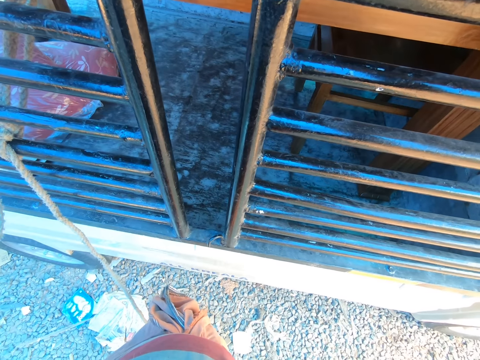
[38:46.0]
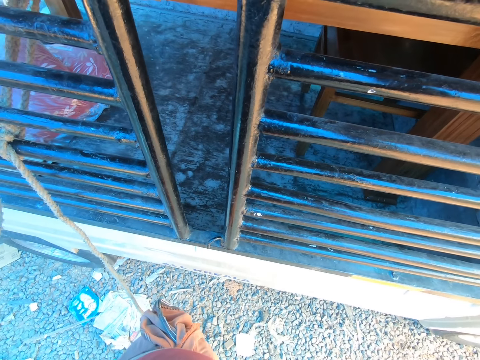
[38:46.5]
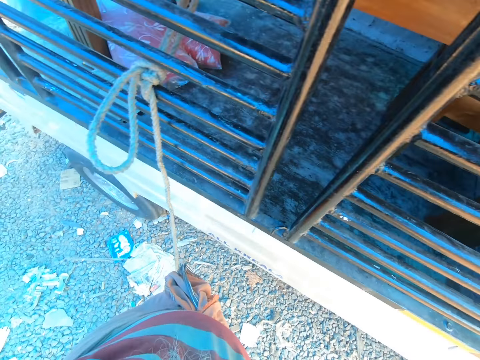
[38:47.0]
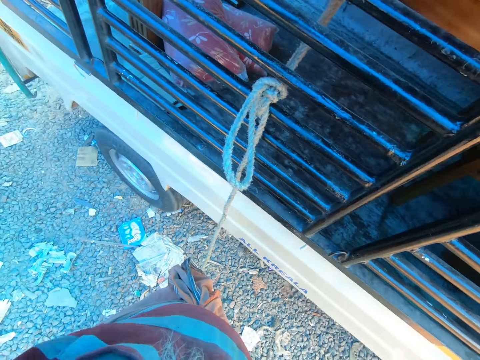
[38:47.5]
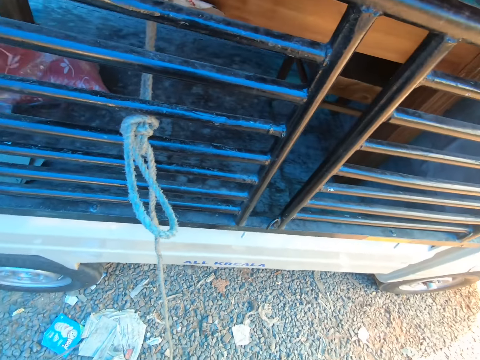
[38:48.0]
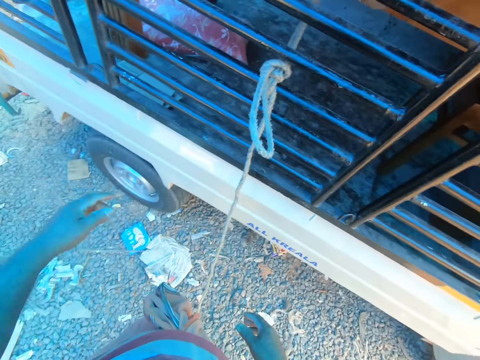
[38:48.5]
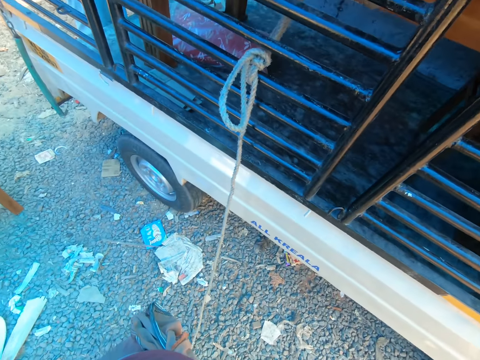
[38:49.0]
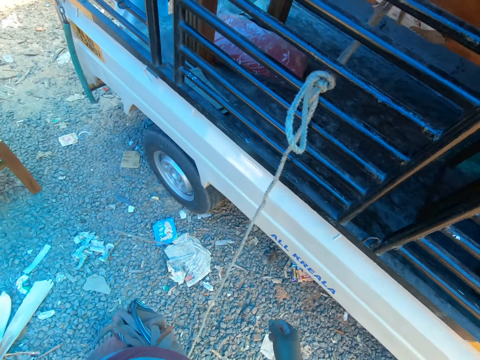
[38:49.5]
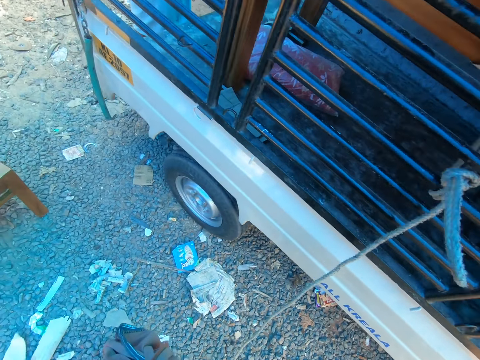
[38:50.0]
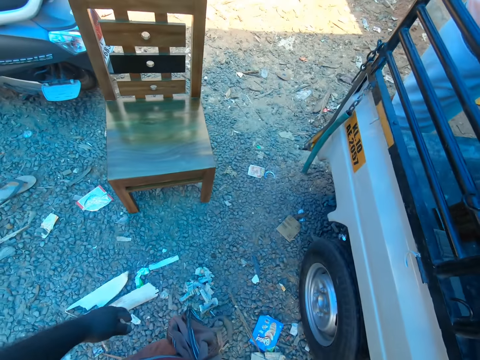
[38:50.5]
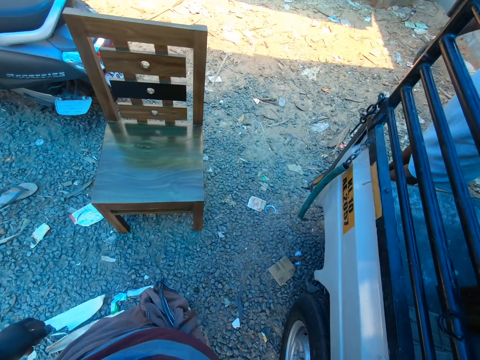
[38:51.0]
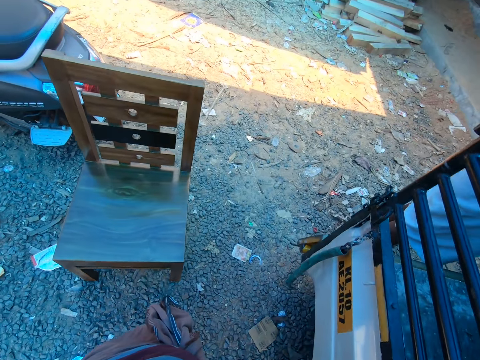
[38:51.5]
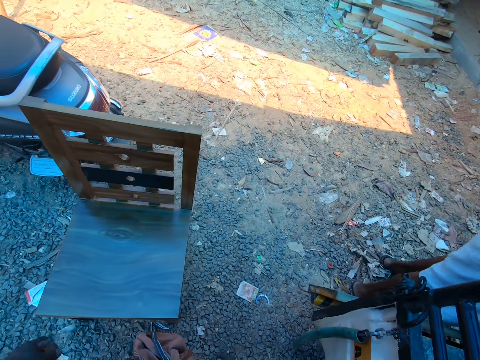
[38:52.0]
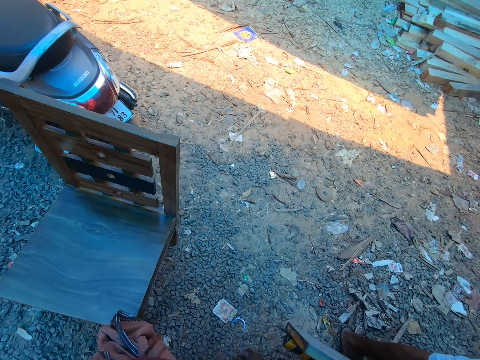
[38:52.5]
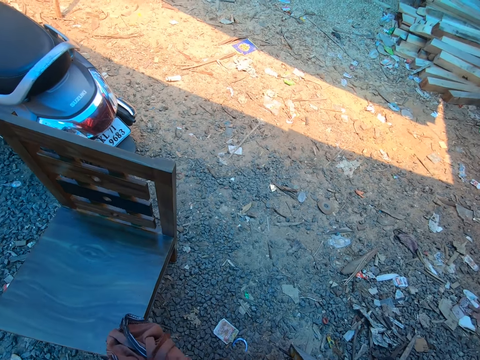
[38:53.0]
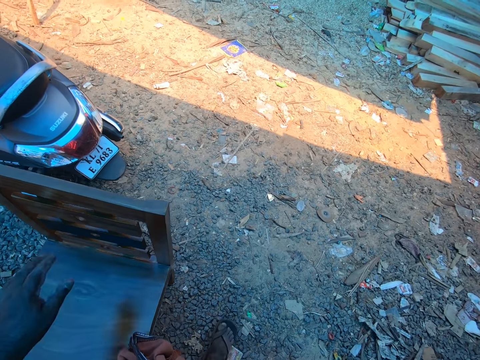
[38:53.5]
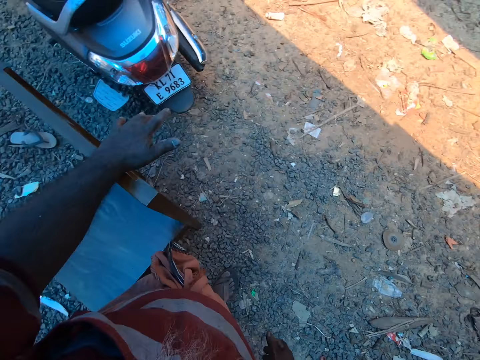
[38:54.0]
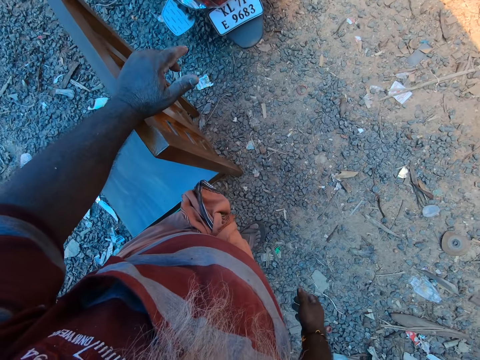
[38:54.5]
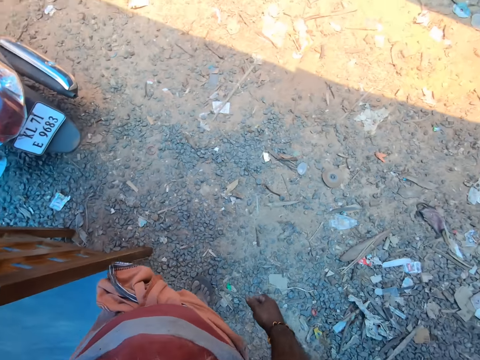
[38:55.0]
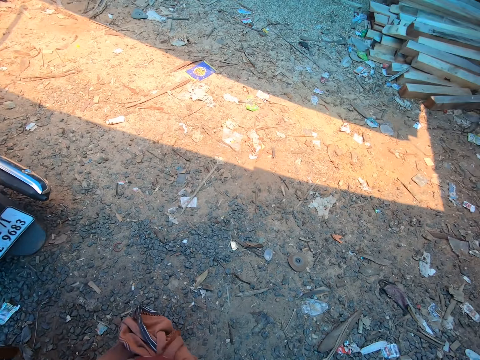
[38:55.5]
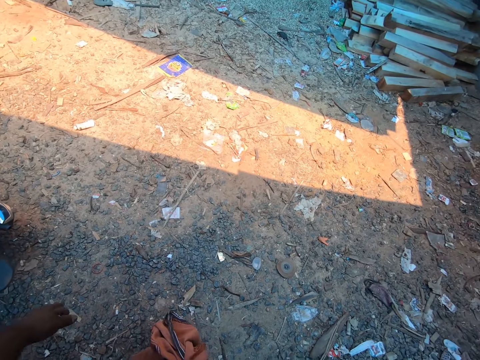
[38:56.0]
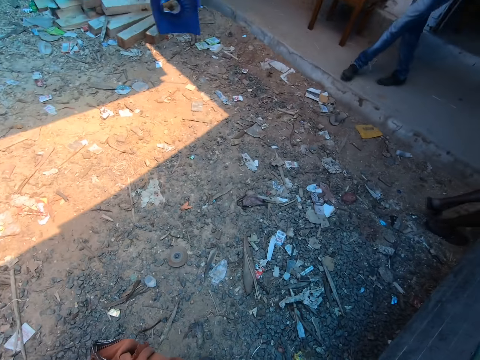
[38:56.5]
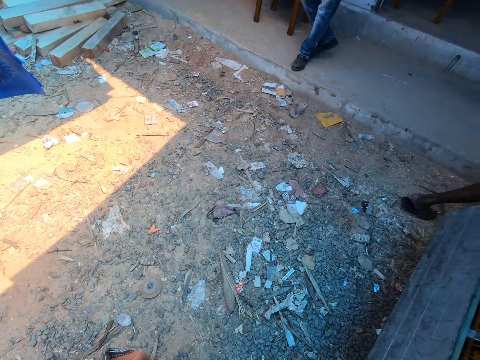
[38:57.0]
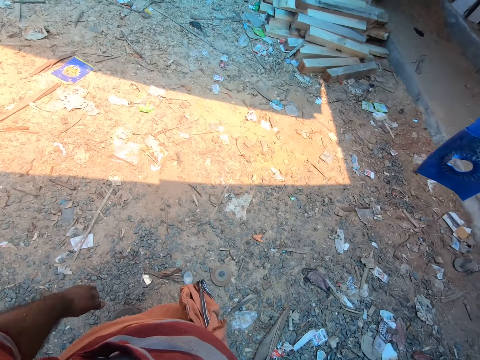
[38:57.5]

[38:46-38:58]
The camera wearer places his left hand on the chair on the ground. He holds the chair with his left hand.

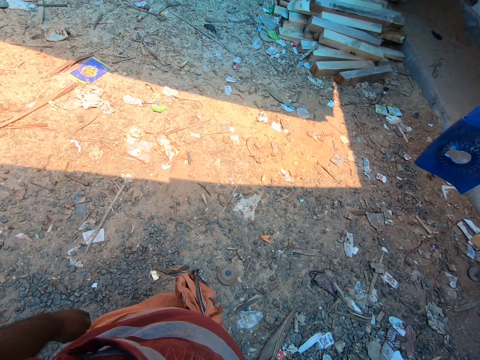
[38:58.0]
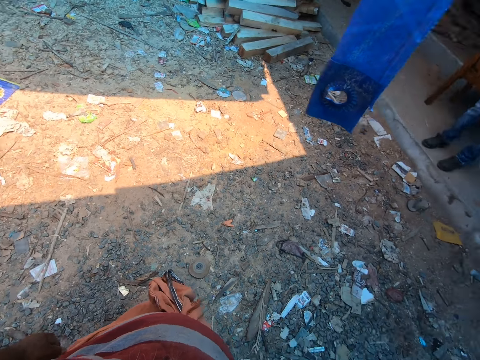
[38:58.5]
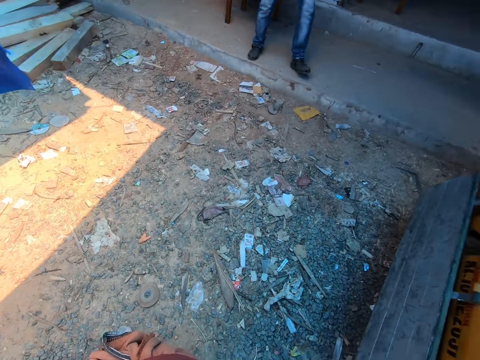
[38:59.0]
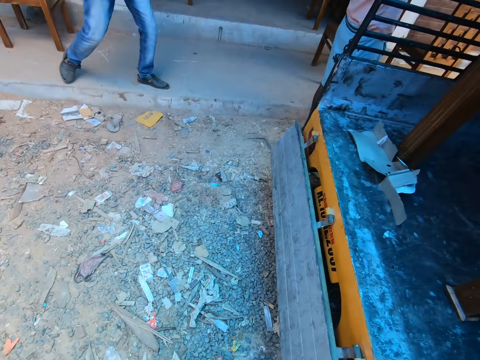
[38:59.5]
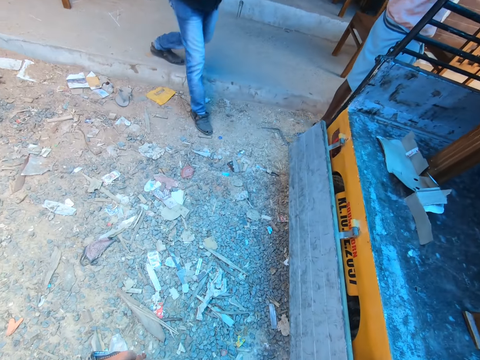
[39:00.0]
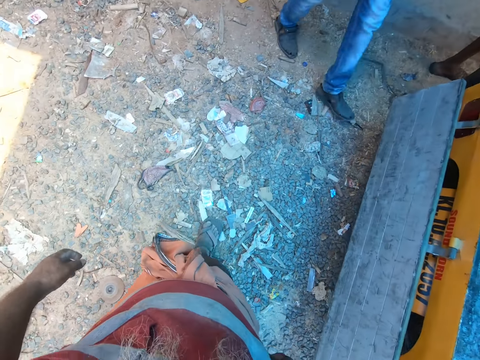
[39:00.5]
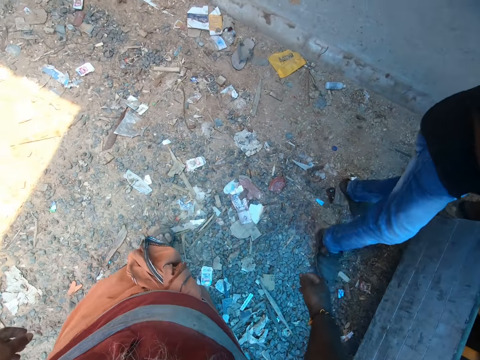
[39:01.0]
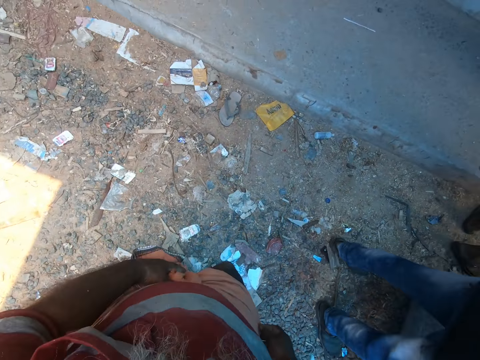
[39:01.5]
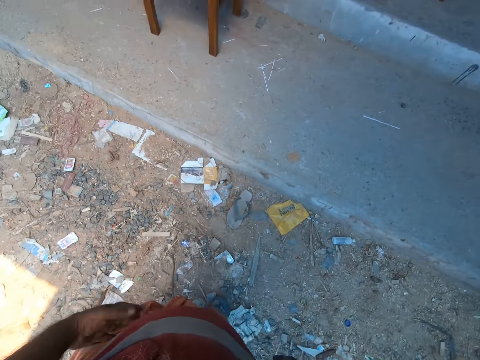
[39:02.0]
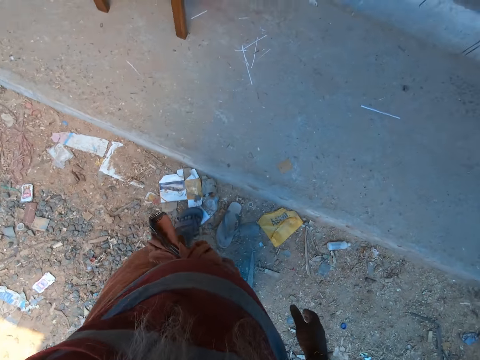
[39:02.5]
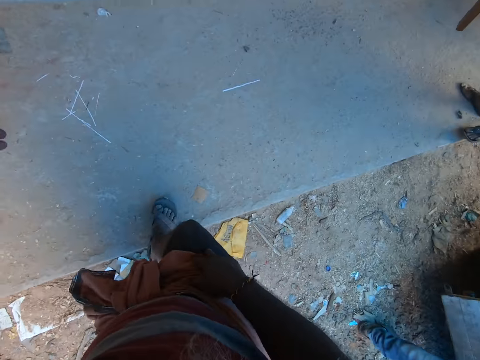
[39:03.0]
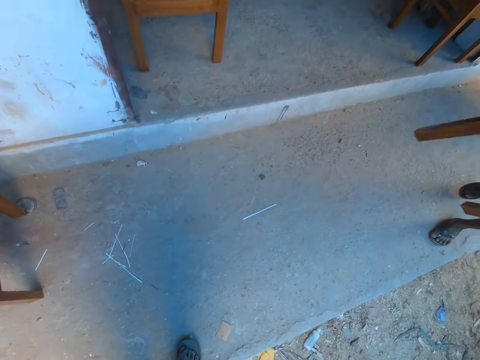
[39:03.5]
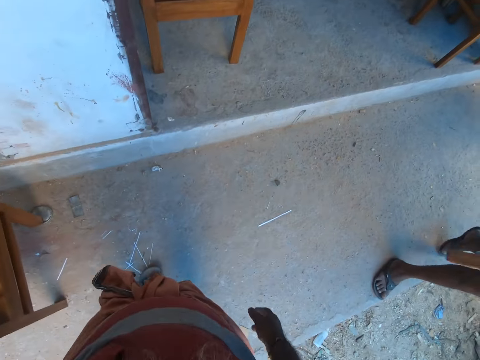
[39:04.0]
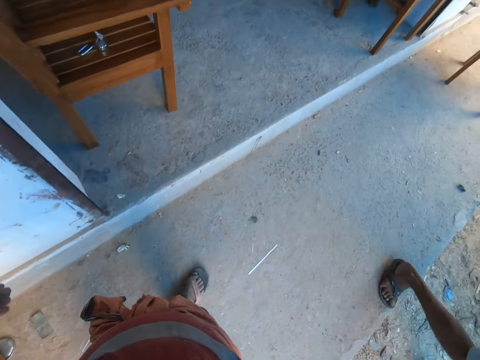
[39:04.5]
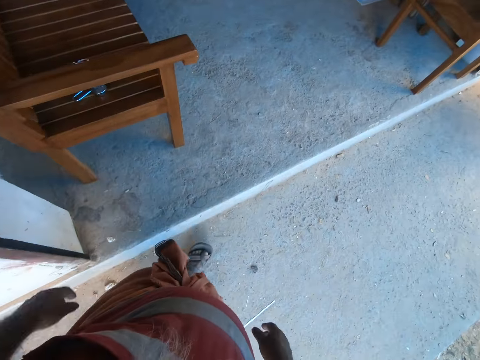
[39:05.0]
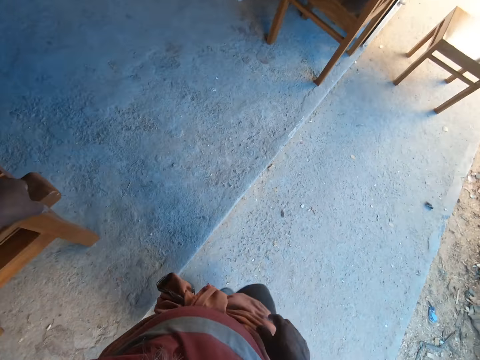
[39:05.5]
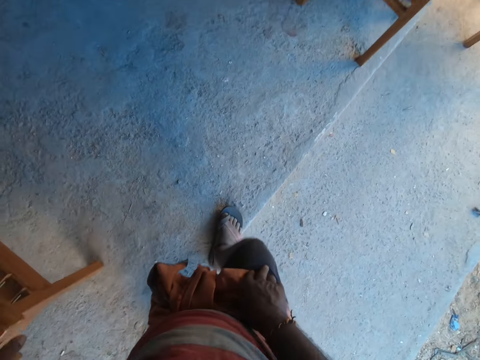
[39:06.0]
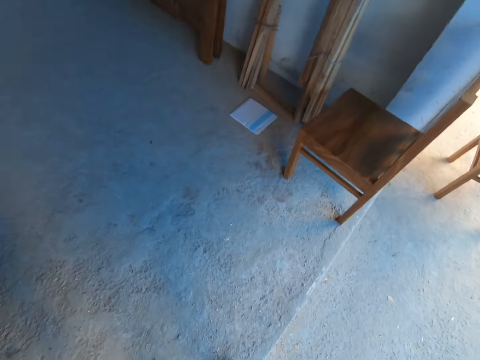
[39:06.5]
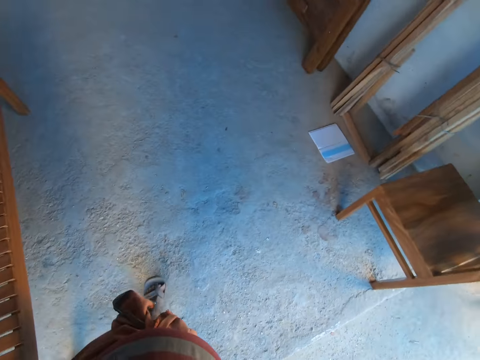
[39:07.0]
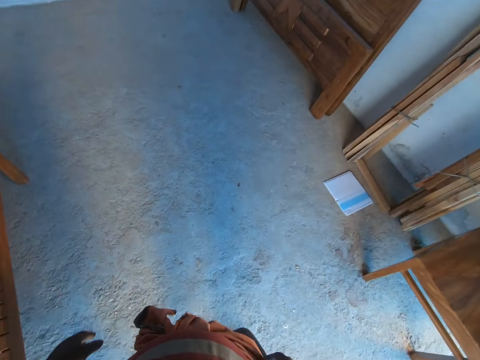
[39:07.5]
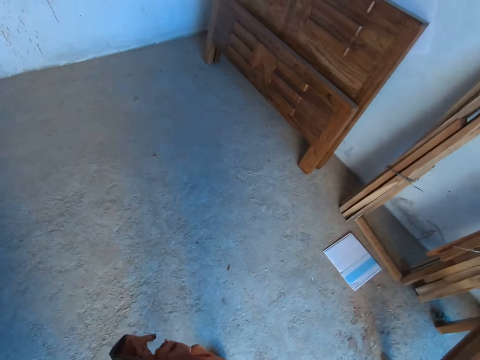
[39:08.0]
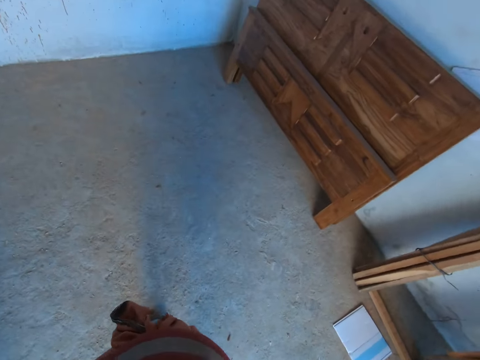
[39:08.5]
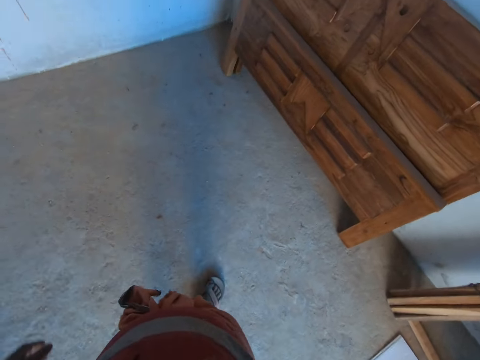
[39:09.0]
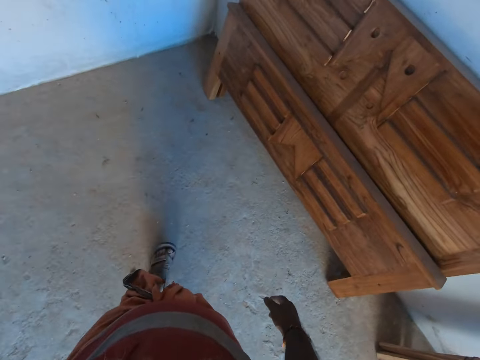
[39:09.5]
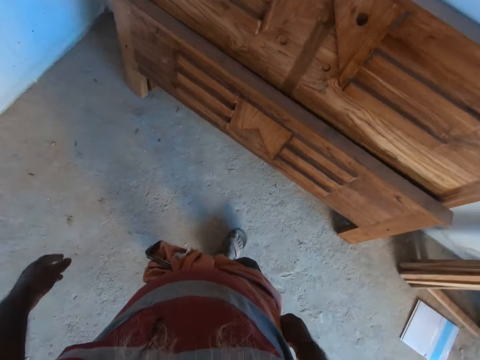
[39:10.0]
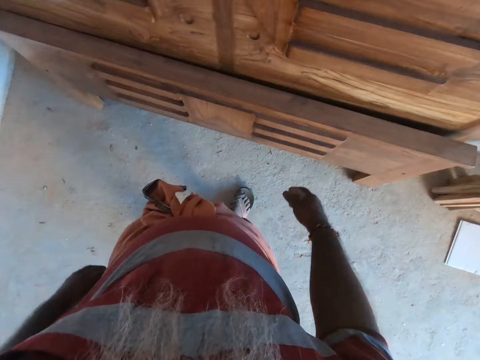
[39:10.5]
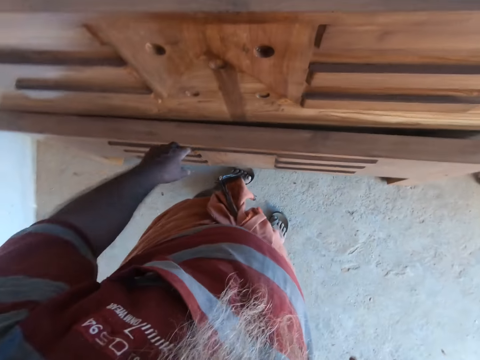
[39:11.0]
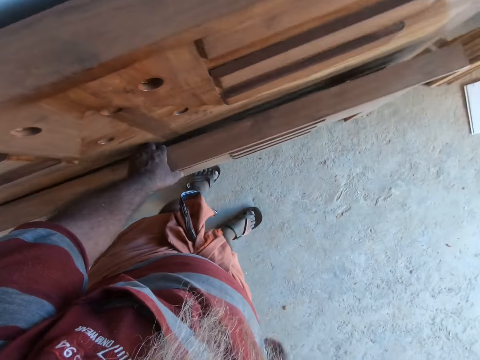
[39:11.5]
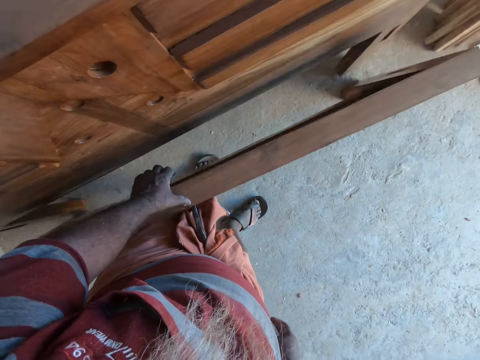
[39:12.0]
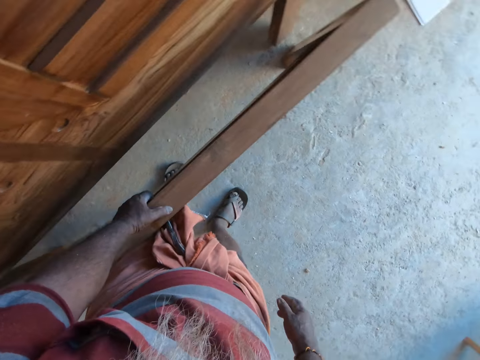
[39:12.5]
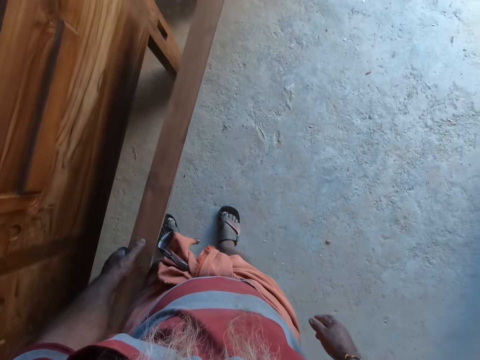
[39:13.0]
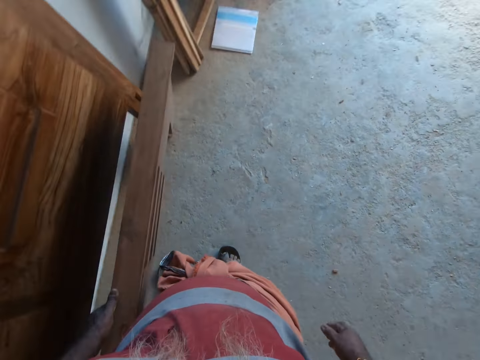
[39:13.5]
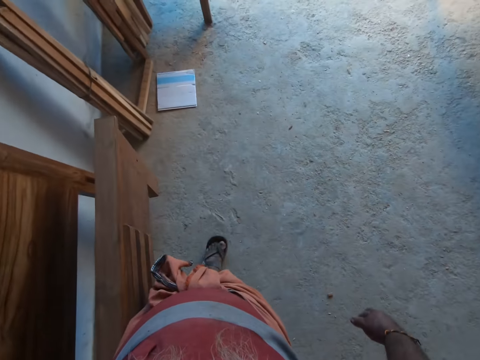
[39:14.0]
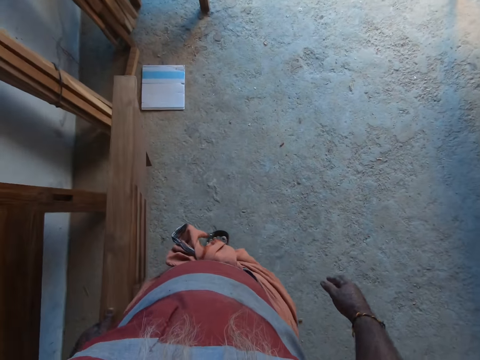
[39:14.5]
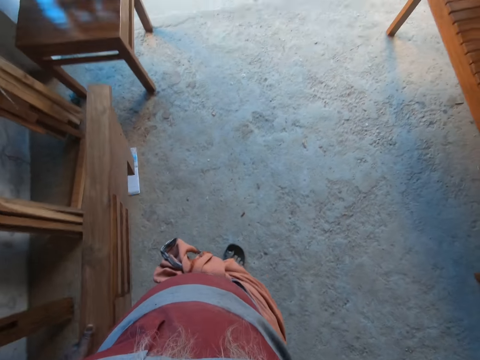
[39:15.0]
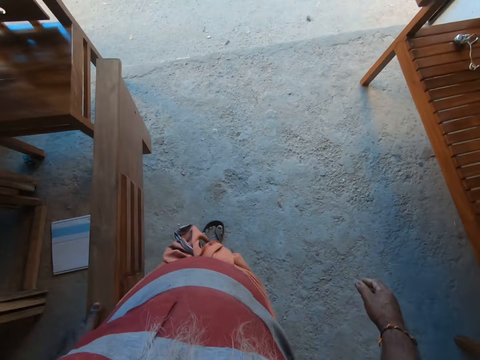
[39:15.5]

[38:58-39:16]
The camera wearer walks to the shop from the pickup truck. He interacts with a man. He touches the wrapper on his waist with his left hand. The man walks past the camera wearer. The camera wearer places his left hand on a chair in the shop. He walks towards some furniture. He carries a bed footboard from the floor with his left hand. He walks out of the shop.
